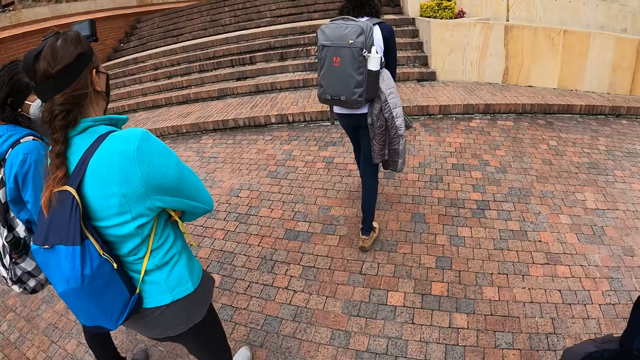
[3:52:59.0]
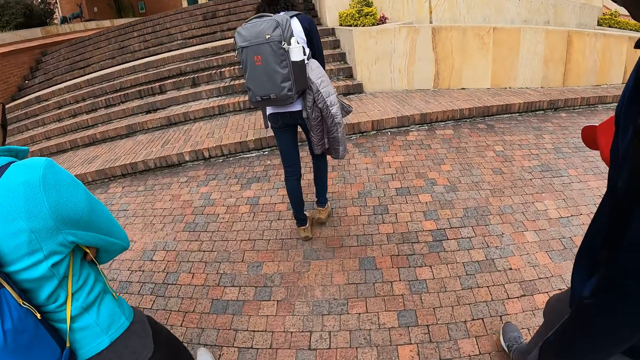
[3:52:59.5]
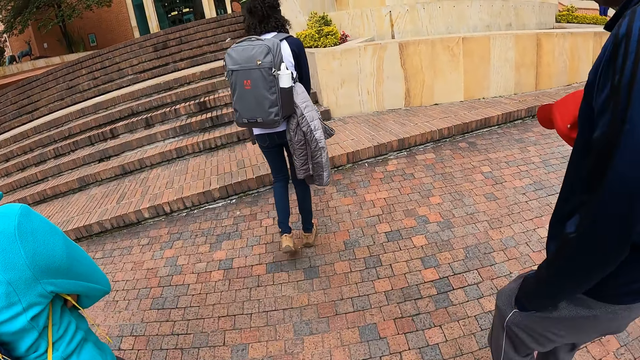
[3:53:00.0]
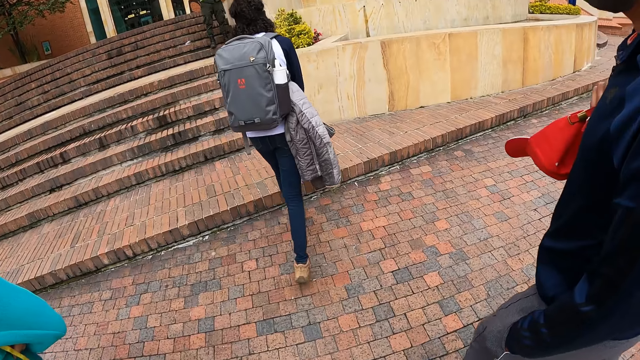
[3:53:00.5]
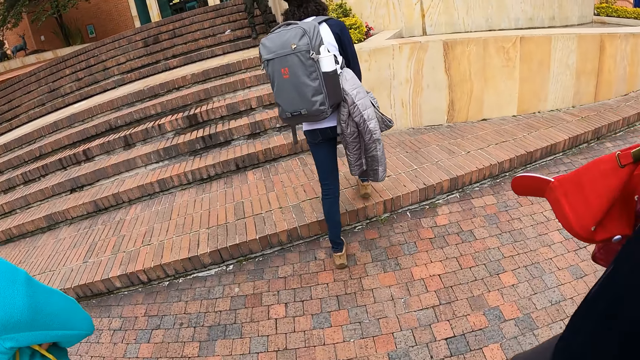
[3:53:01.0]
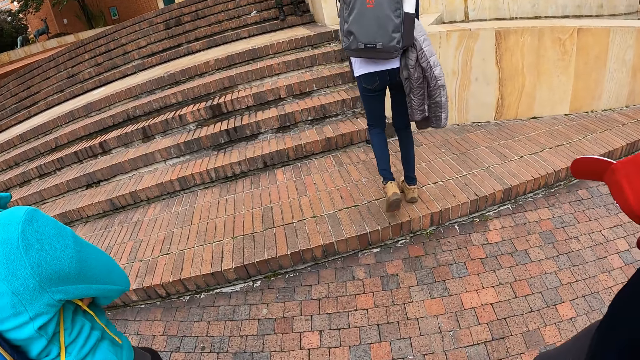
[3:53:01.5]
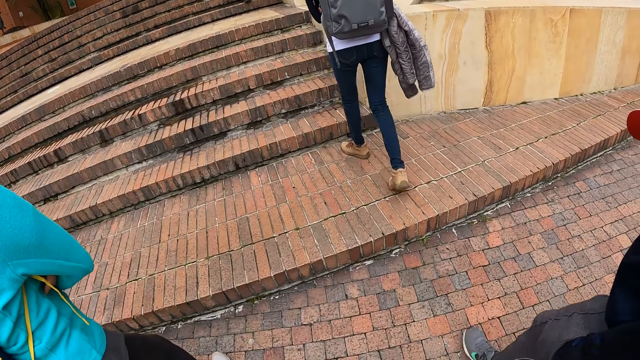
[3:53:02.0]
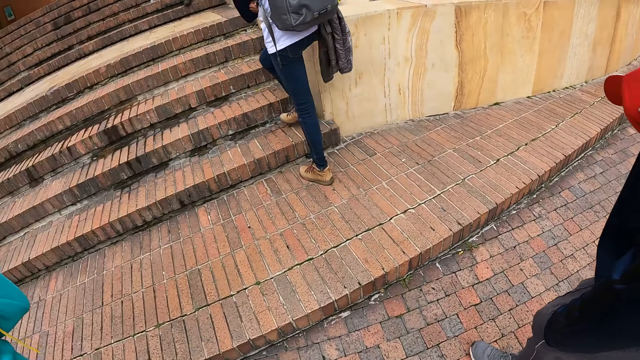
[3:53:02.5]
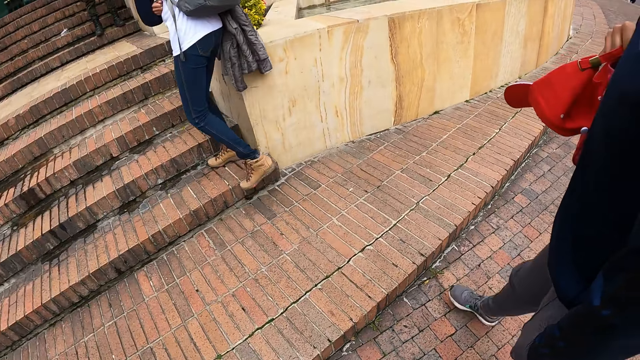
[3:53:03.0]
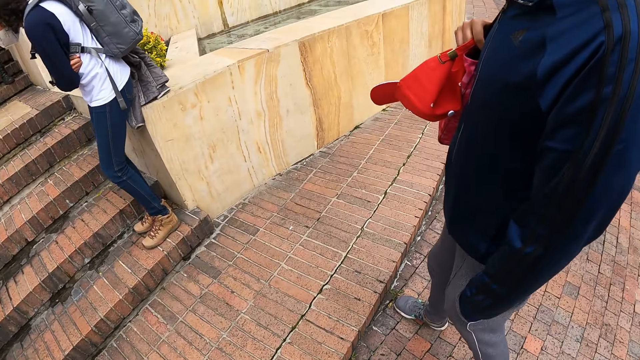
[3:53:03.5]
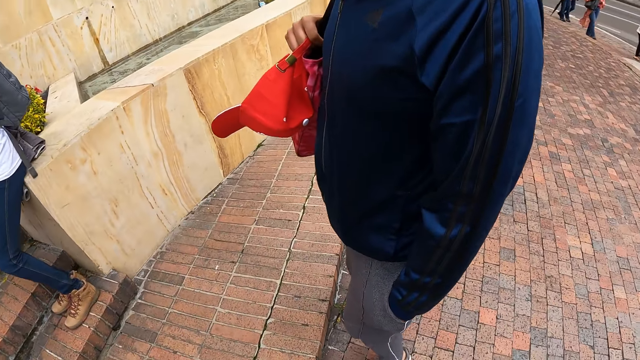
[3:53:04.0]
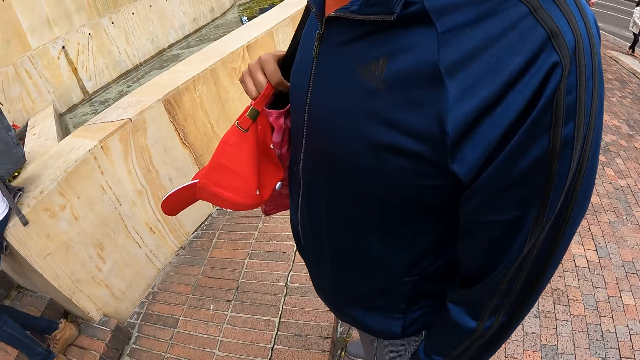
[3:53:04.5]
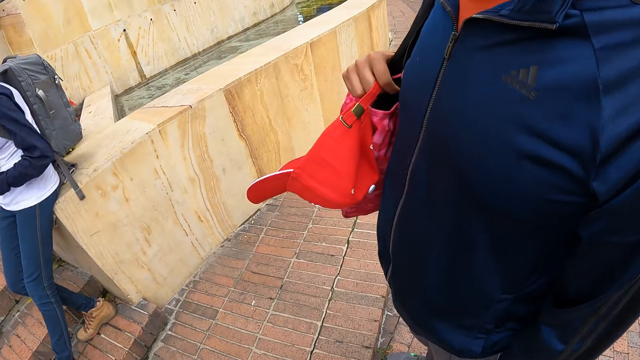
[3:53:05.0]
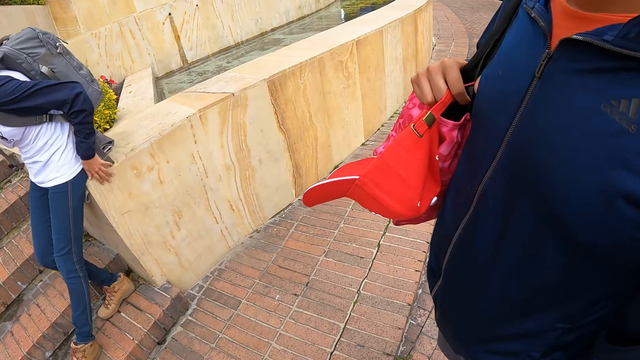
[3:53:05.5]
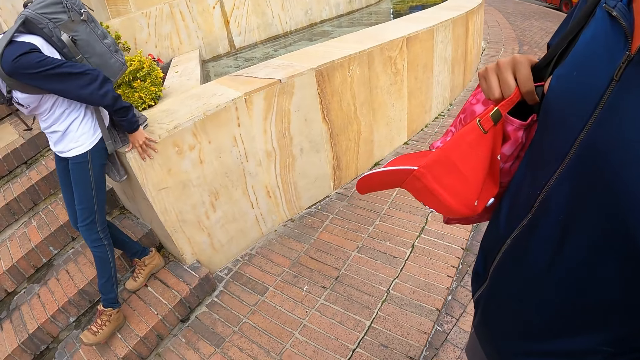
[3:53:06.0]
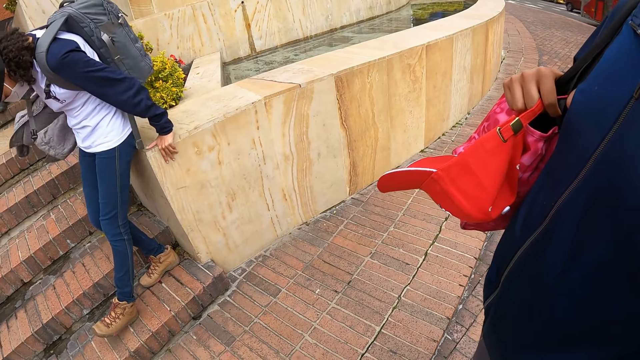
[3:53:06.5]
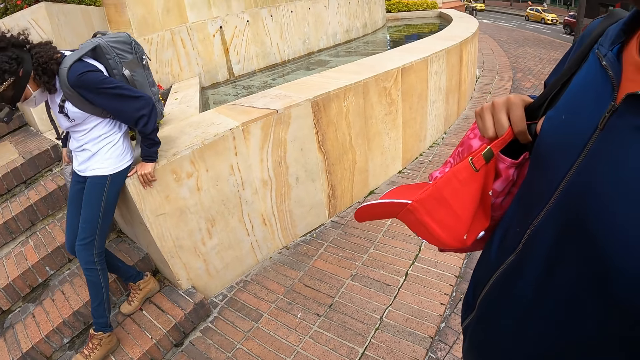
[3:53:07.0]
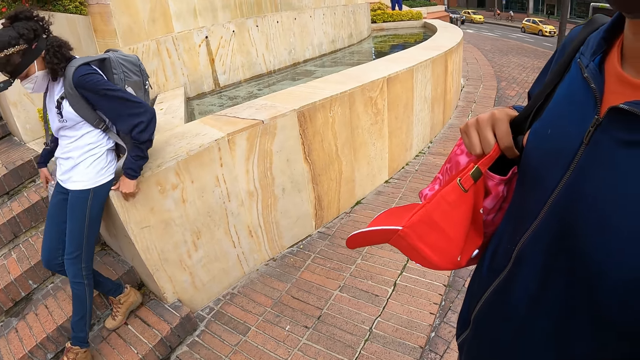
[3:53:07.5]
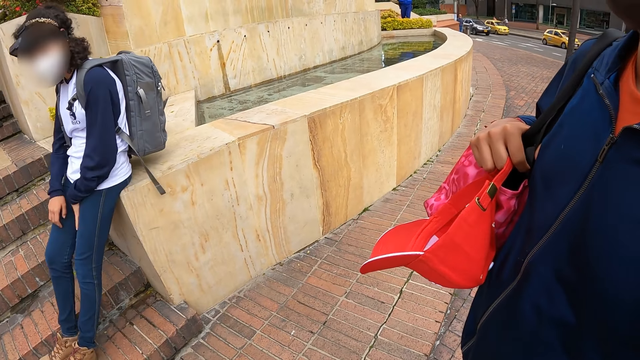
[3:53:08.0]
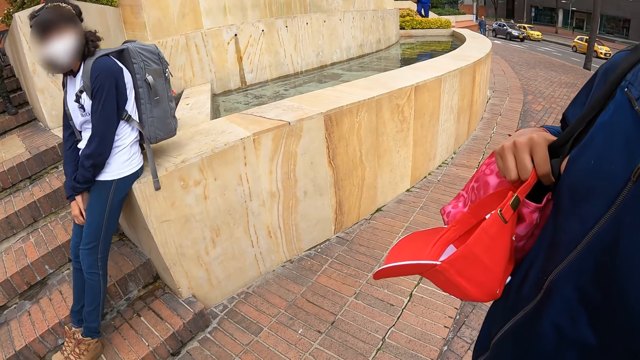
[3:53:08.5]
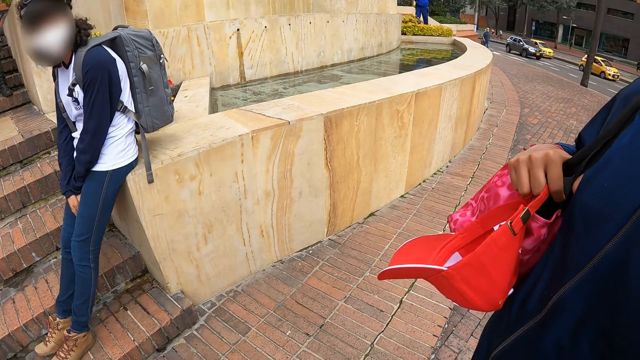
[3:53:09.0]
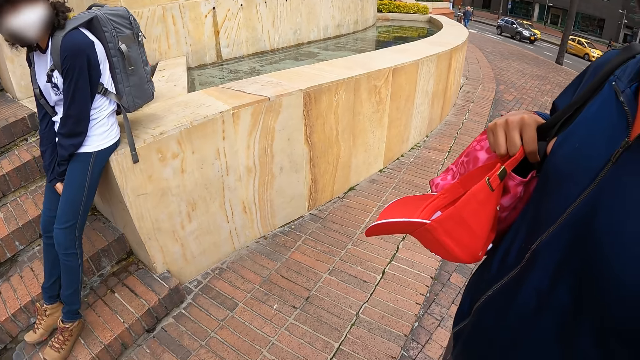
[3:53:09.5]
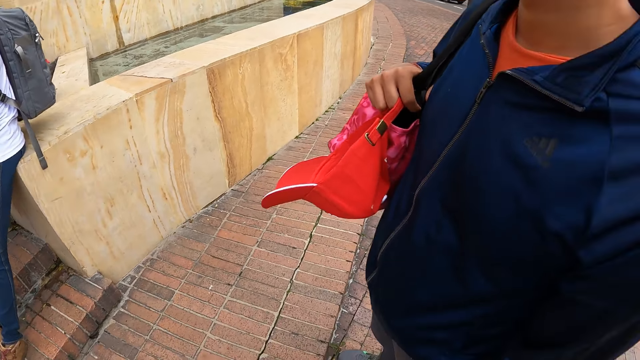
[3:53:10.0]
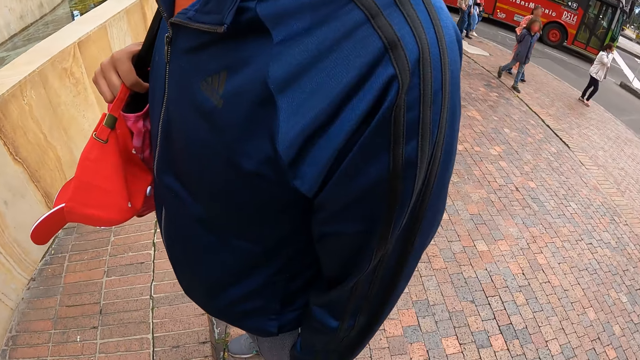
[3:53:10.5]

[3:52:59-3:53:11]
A woman sits on a pavement.

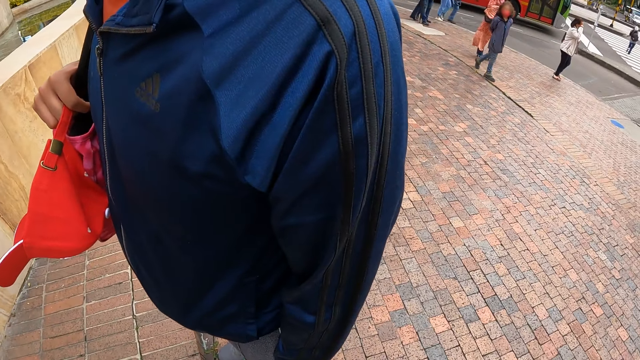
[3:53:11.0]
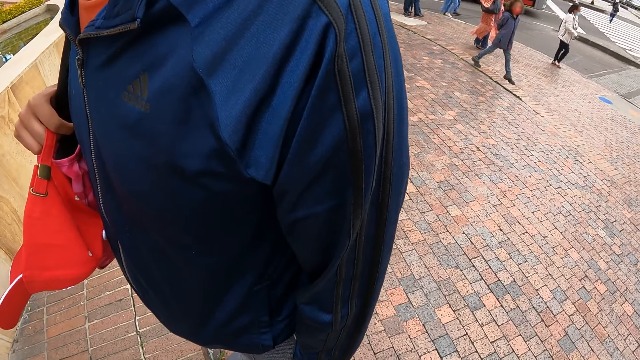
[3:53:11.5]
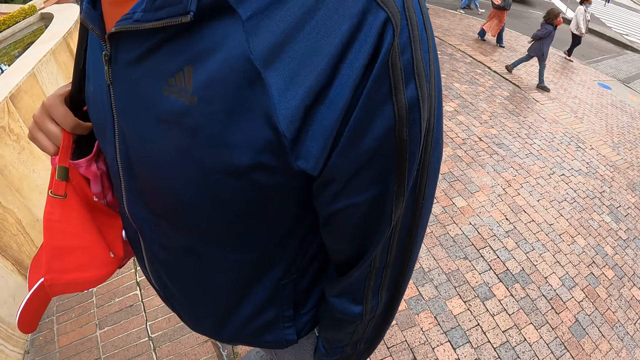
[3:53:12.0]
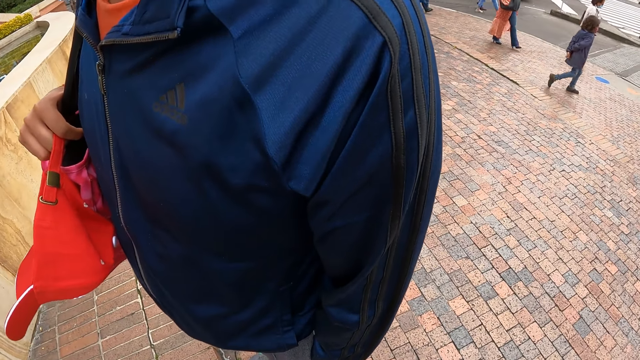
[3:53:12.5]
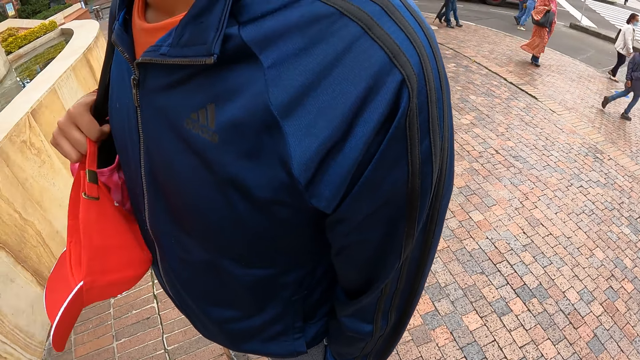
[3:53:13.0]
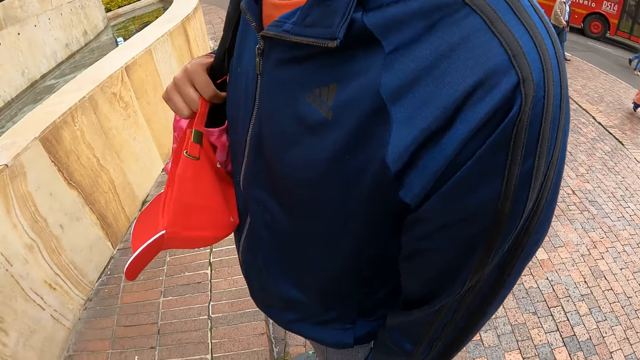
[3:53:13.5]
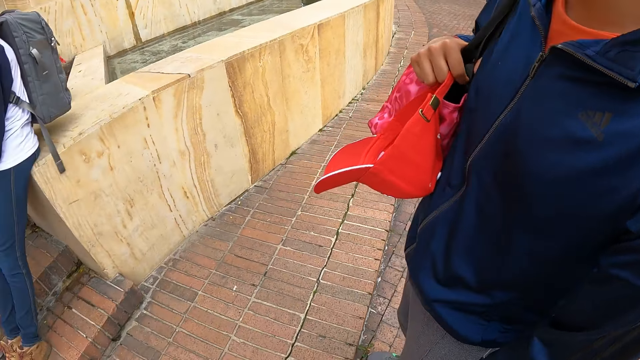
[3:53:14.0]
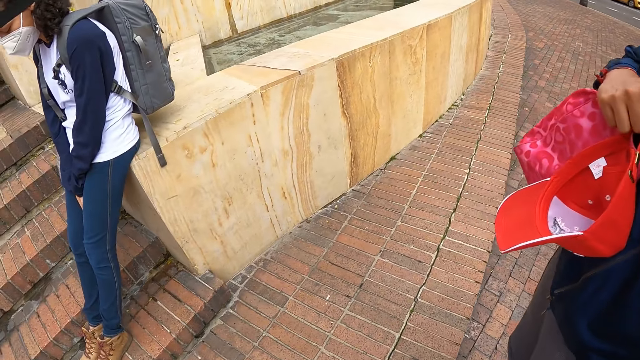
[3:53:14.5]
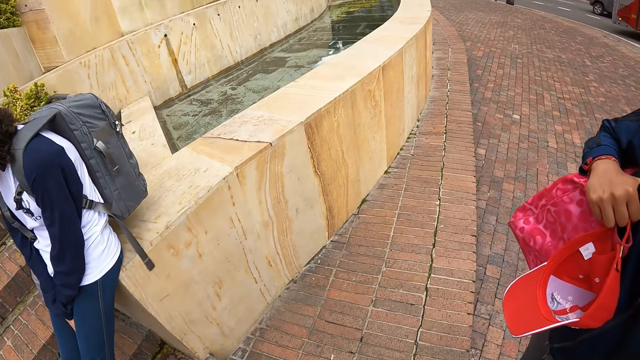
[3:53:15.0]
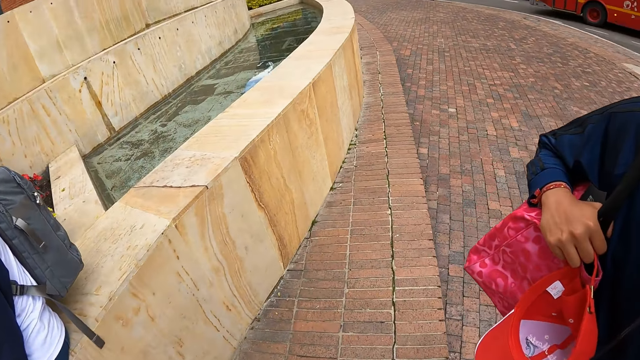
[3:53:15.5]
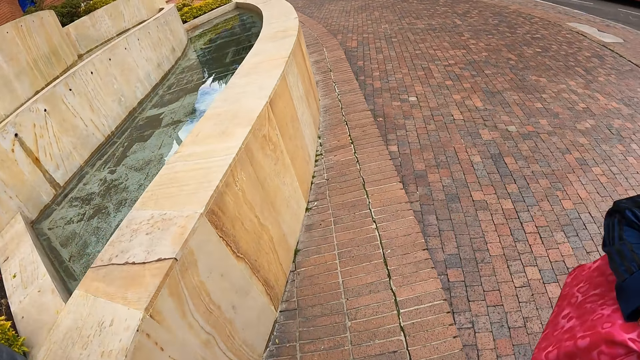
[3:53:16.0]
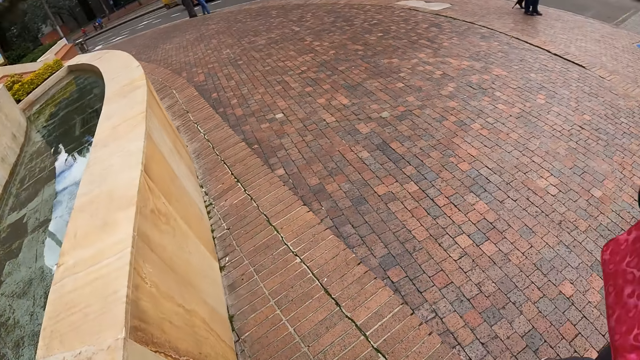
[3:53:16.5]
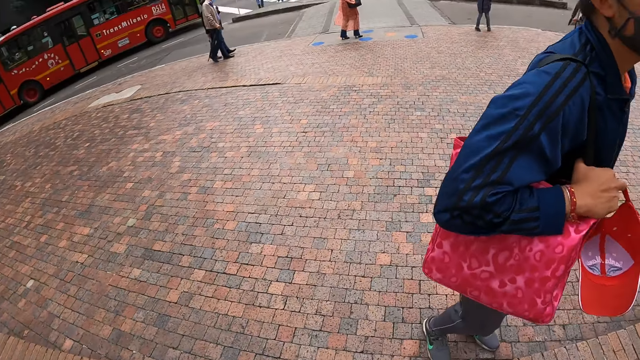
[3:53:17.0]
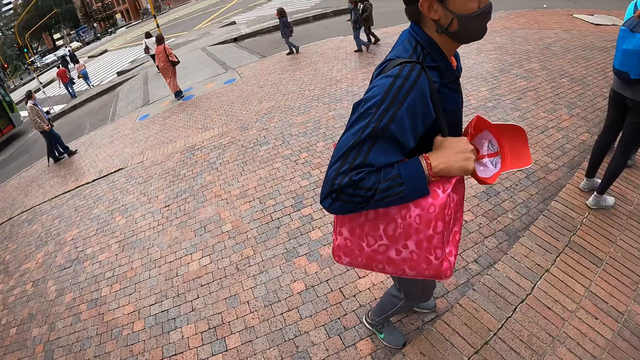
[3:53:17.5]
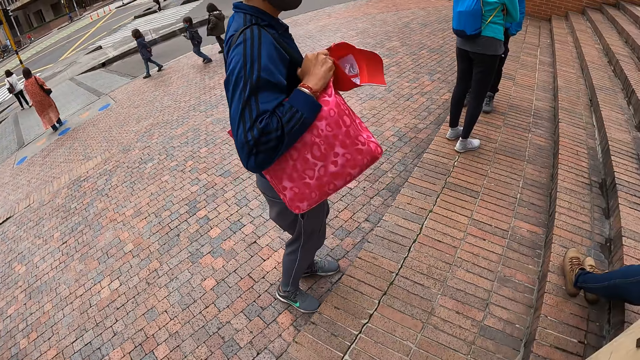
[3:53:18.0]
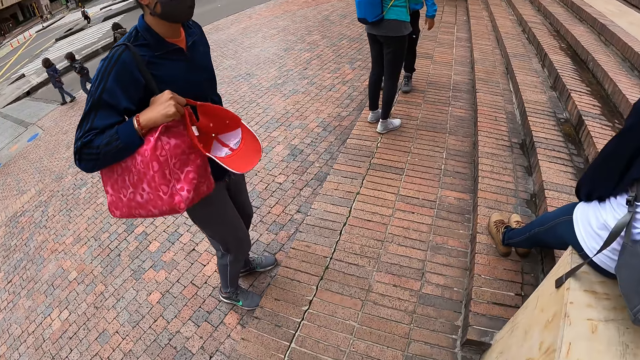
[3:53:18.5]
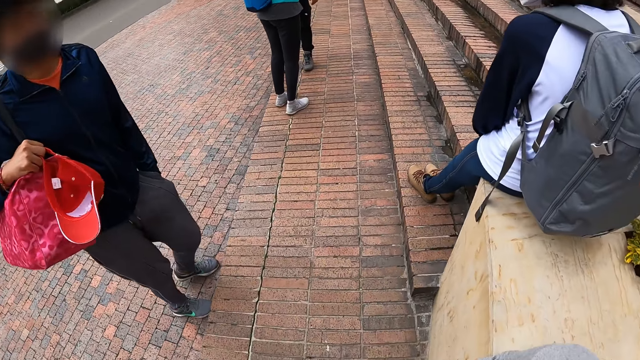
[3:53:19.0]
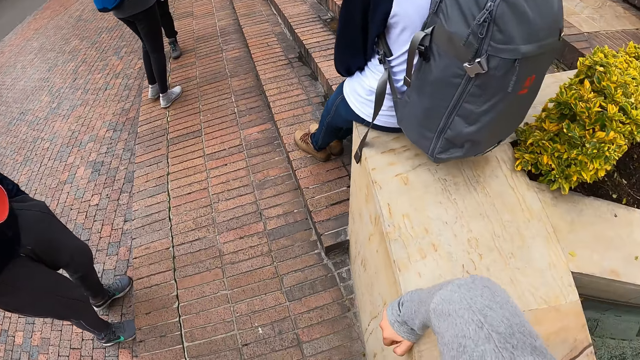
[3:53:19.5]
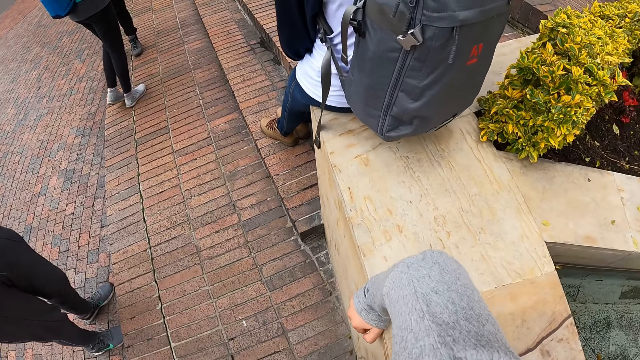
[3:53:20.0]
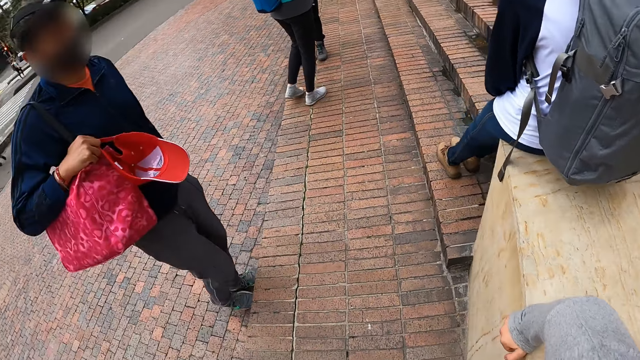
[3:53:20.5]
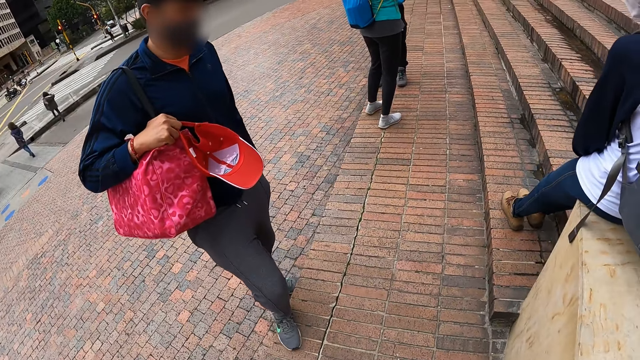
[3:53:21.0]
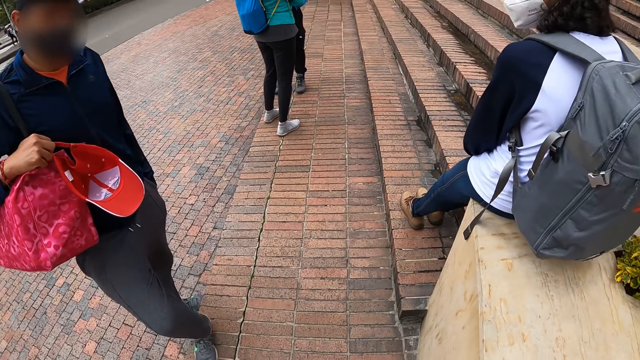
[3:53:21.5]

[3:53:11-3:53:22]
The camera wearer walks. A man speaks with gestures.
